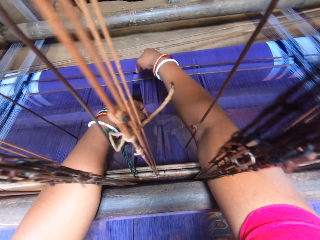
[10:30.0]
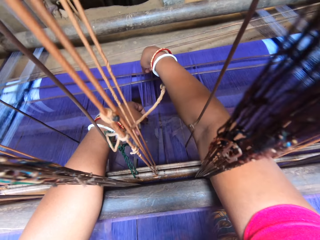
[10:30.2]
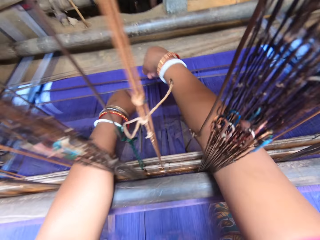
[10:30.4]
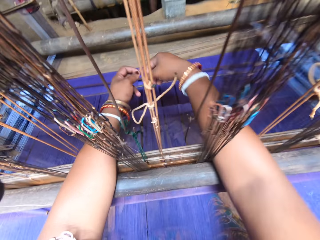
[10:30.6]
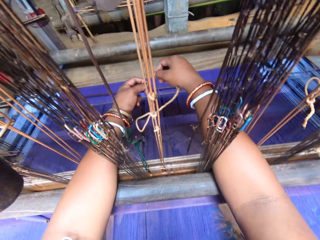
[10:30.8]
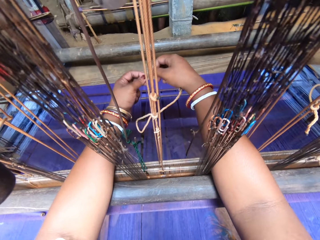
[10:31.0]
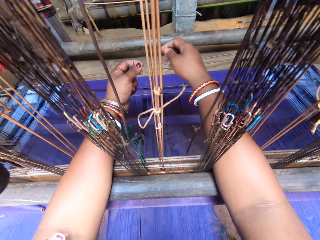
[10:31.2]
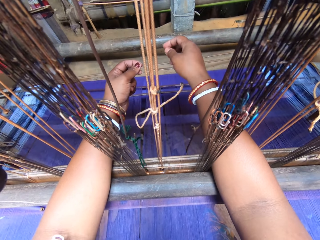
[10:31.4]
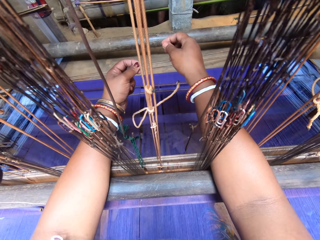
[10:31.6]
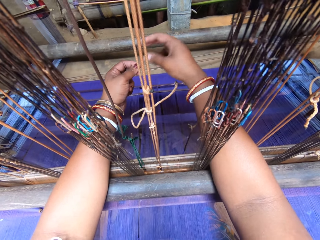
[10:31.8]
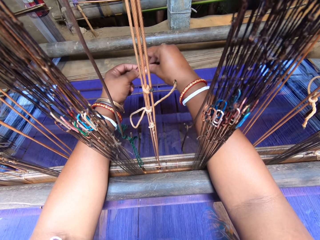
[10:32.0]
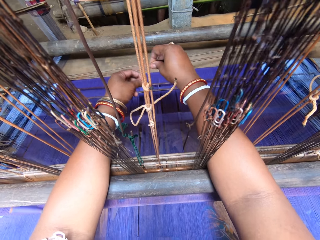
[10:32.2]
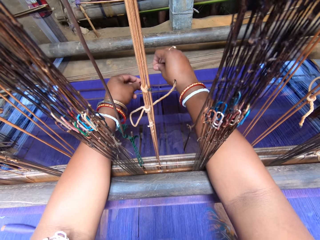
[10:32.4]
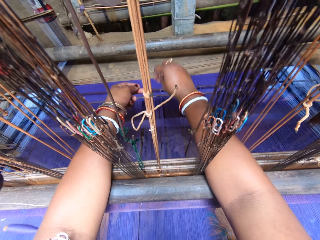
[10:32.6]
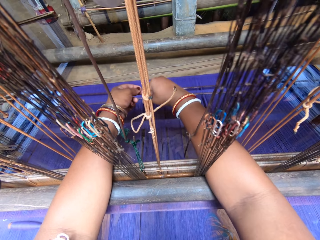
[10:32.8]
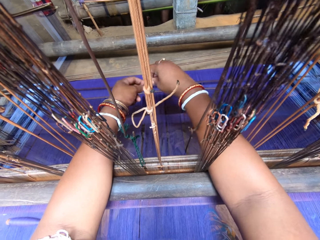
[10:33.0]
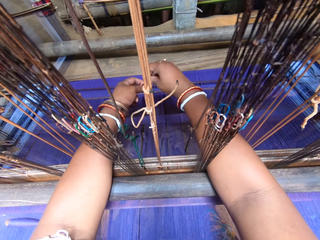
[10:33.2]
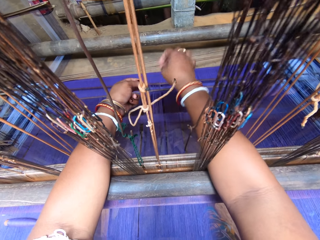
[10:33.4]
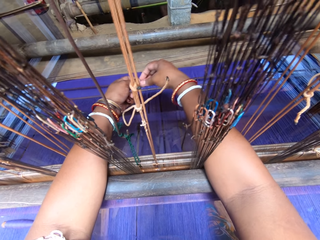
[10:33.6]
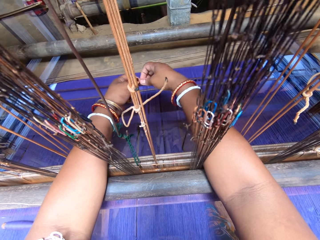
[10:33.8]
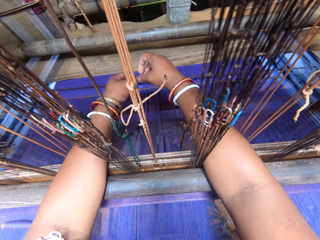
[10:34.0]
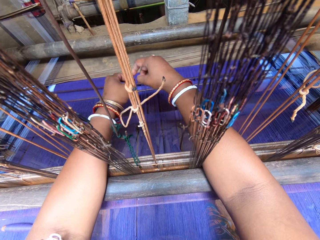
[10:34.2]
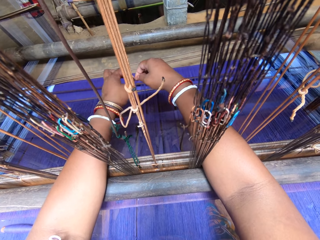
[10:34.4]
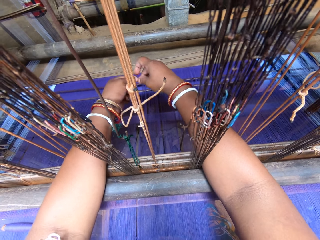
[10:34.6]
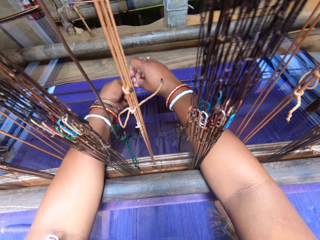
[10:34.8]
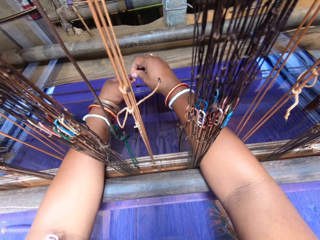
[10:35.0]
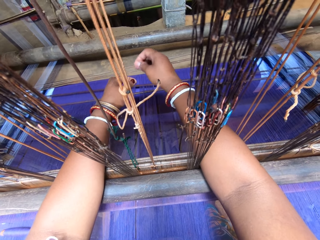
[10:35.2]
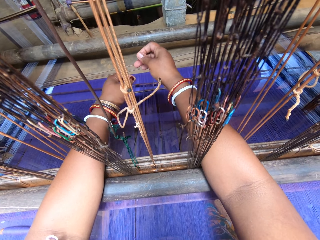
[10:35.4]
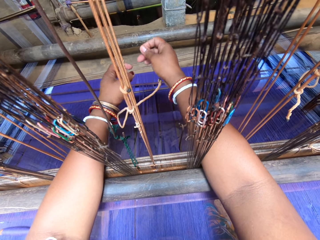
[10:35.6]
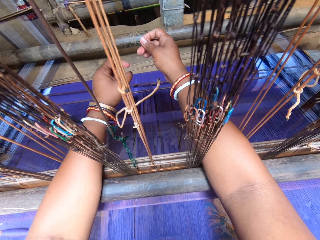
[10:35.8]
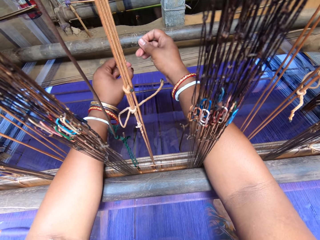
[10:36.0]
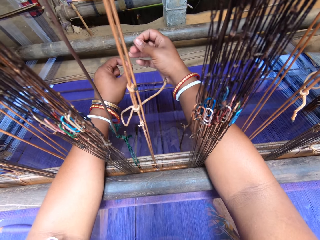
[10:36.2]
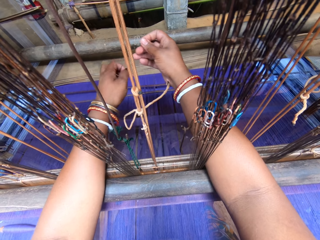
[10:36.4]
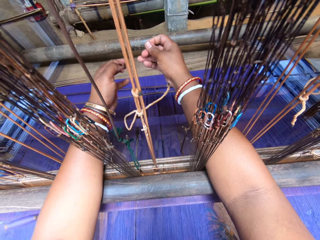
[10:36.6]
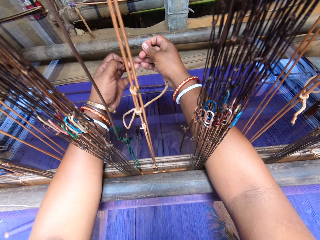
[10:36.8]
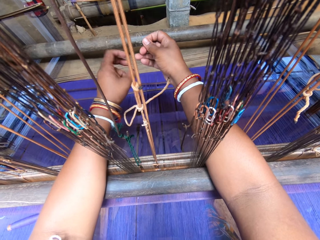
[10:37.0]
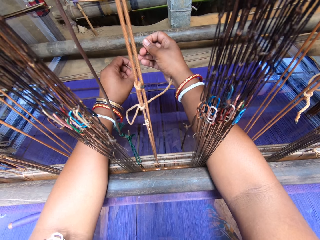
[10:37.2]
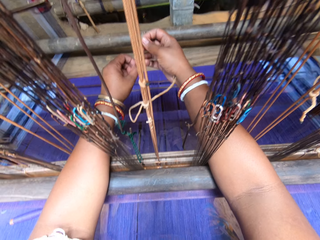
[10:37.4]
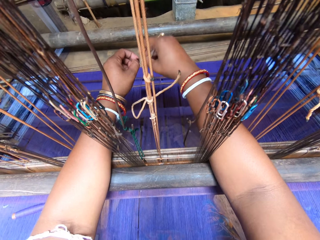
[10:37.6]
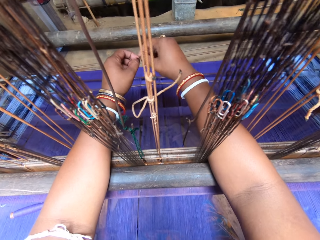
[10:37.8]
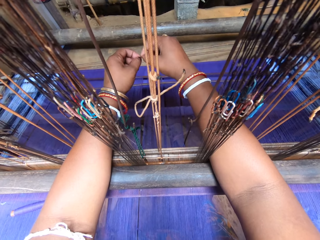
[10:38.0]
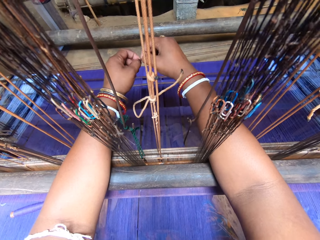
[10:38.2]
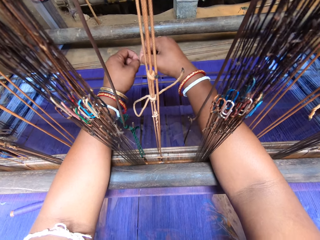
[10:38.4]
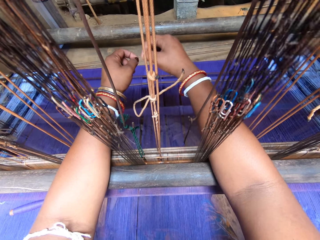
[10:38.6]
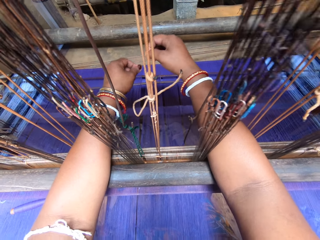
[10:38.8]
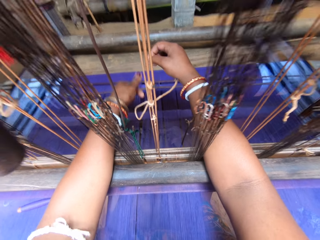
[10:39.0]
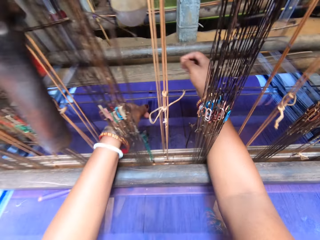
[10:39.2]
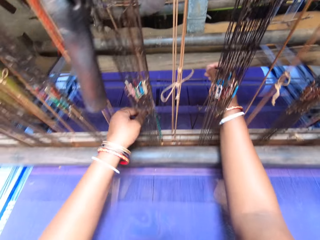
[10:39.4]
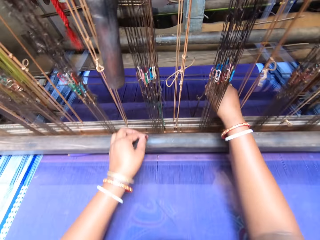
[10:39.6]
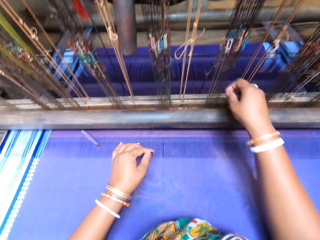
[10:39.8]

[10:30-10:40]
The camera wearer straightens the fabric. She ties a knot on the thread with both hands. She cuts the thread with both hands.

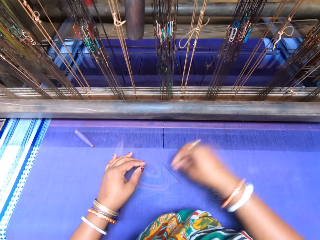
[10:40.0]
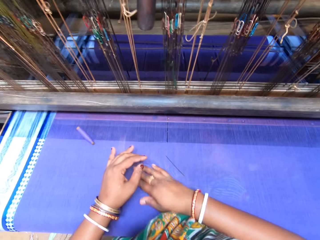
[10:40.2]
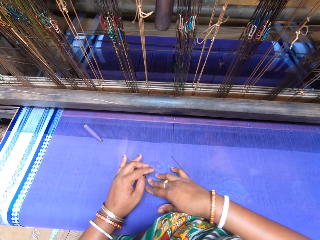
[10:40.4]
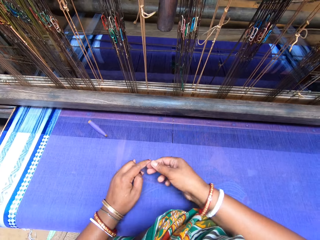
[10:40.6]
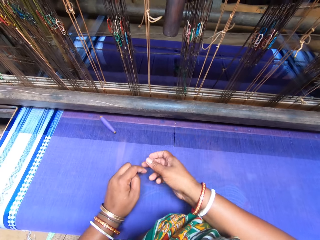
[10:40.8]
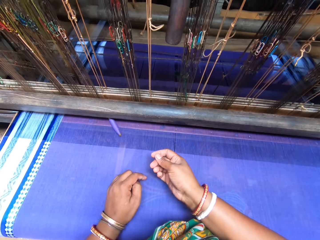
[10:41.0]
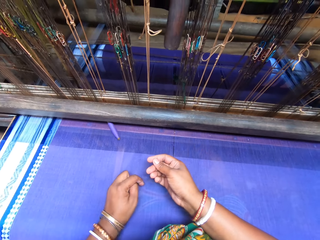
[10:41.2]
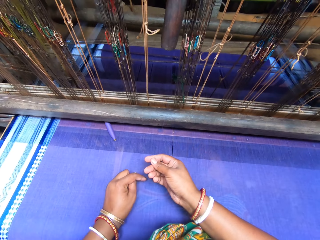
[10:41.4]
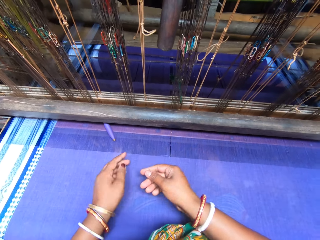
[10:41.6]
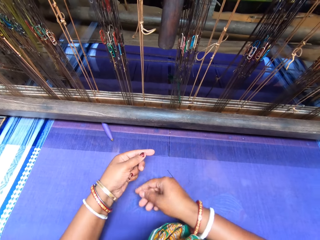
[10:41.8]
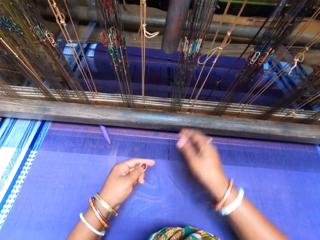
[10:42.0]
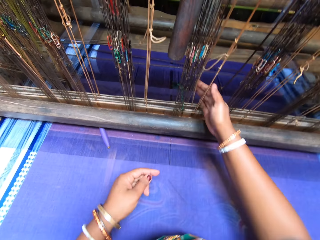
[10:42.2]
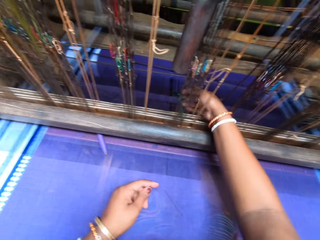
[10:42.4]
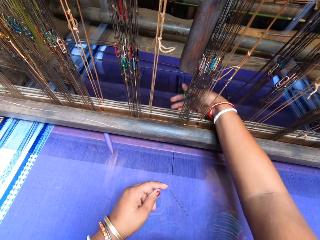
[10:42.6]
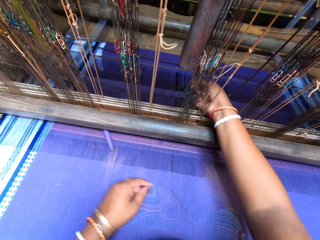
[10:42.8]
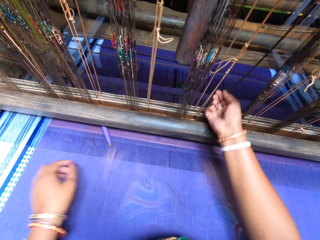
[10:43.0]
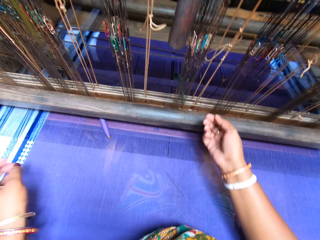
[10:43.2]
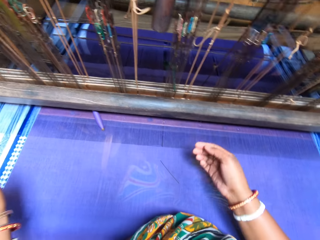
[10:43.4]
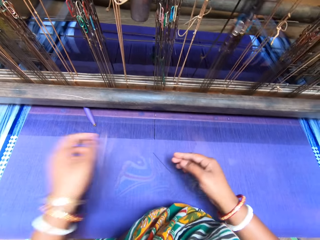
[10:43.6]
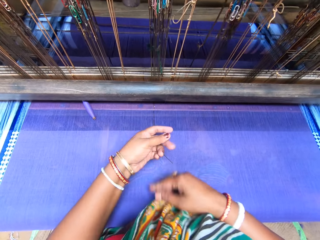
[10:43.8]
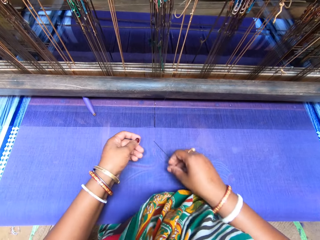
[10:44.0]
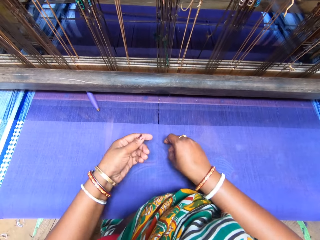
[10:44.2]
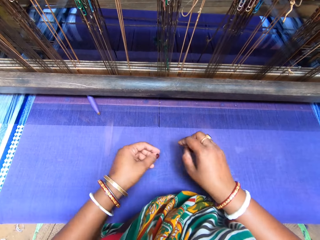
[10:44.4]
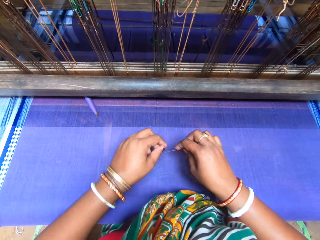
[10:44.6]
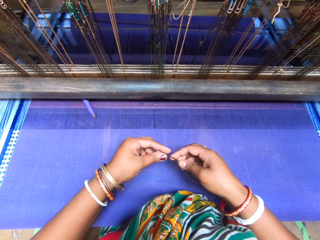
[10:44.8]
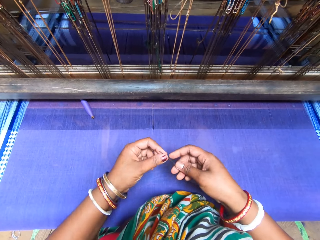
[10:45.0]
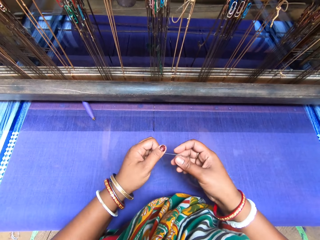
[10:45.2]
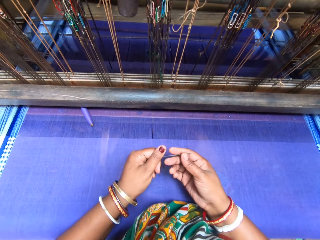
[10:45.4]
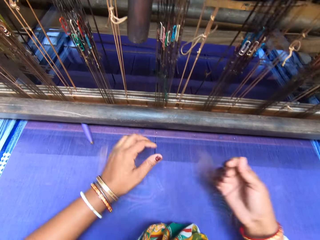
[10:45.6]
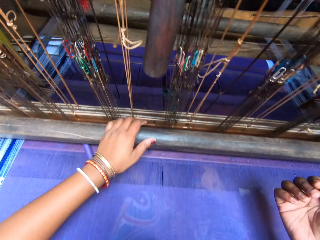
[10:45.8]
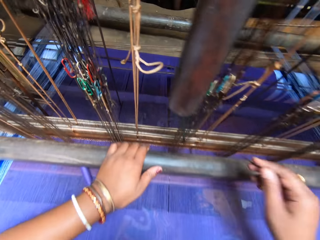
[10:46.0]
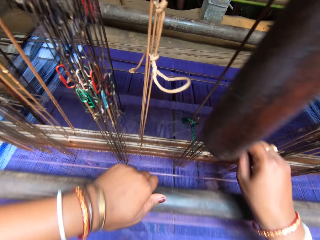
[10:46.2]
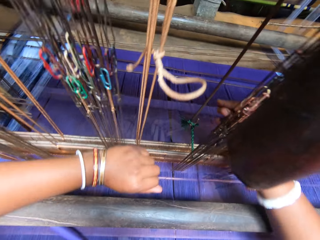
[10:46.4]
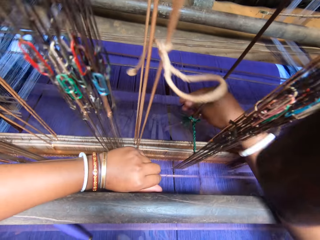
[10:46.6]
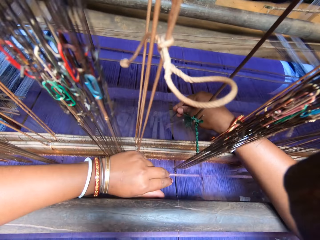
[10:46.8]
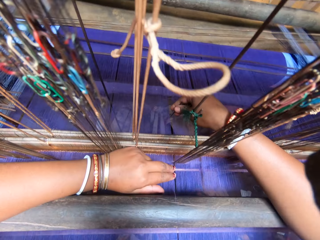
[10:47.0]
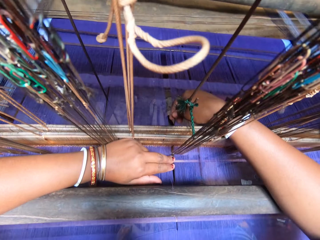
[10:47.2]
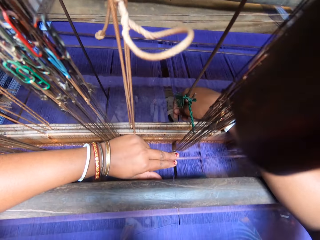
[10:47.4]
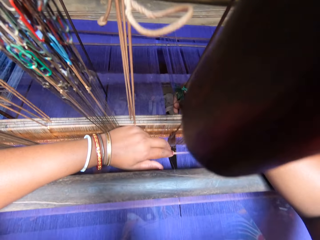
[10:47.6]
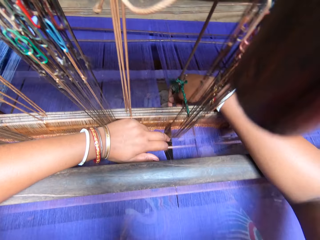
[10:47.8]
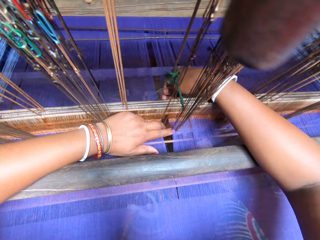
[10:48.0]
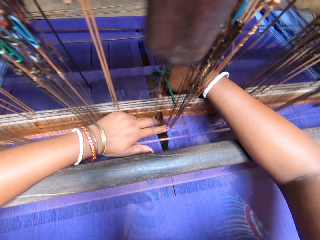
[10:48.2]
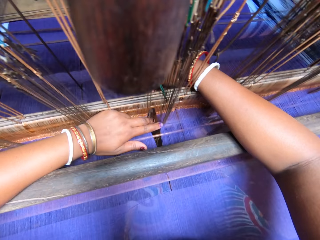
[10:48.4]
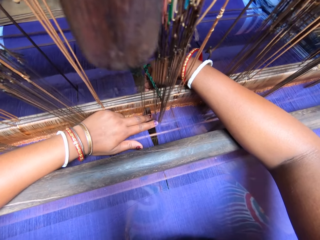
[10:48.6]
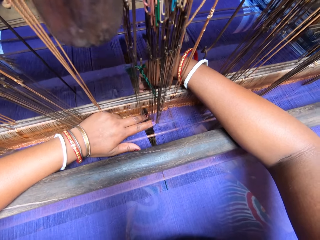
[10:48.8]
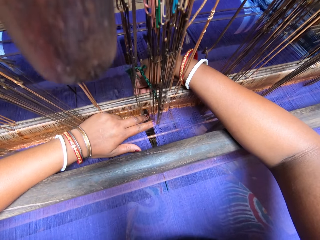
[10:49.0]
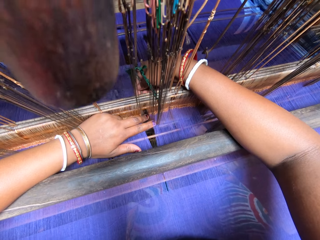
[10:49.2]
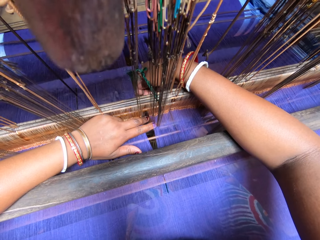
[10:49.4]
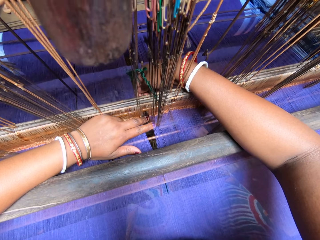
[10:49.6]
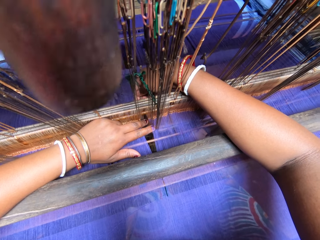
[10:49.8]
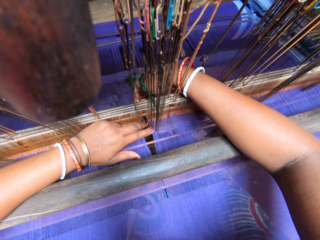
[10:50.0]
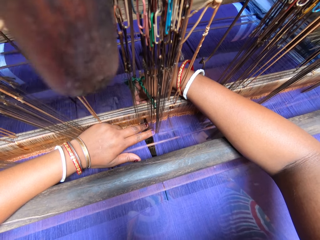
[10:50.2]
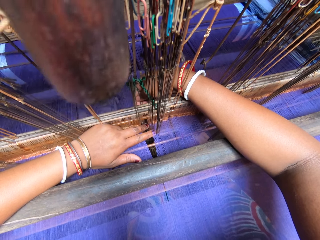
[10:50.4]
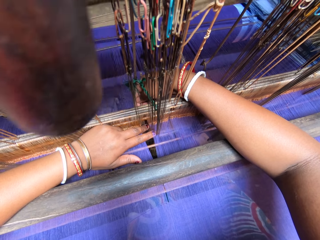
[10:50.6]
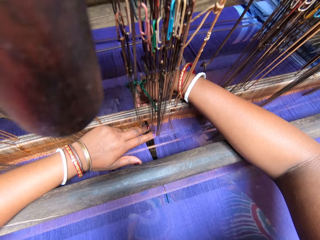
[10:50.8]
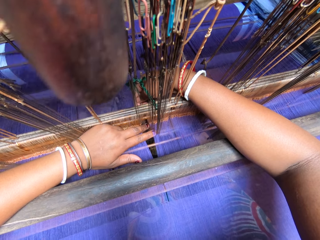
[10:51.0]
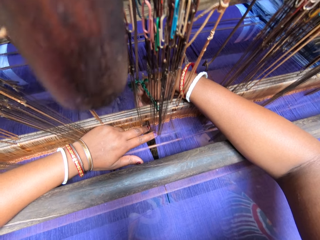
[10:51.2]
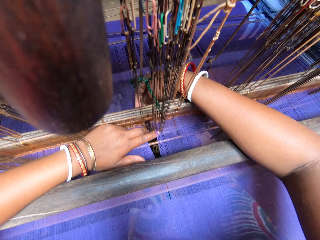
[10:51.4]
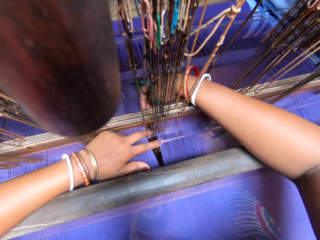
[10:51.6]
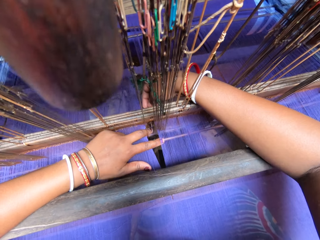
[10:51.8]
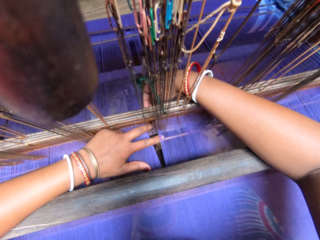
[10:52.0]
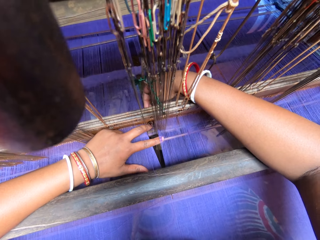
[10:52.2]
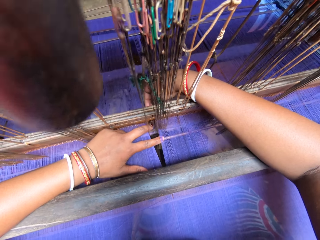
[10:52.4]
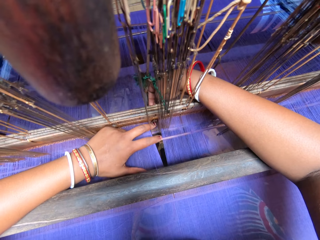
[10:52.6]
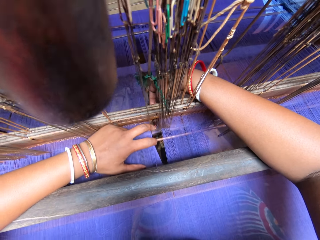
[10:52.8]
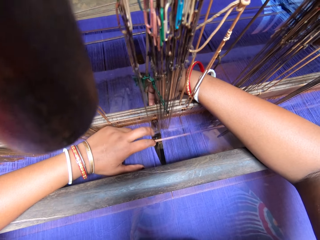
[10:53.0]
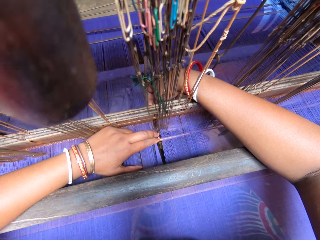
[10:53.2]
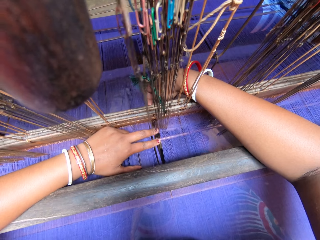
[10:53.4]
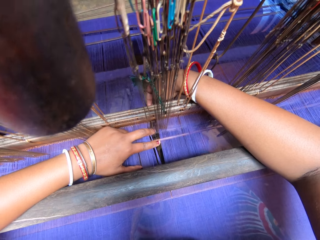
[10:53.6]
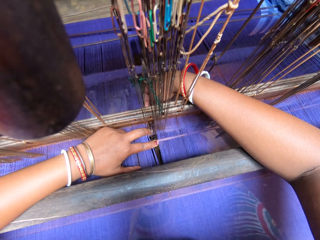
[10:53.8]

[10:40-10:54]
The camera wearer picks up the thread from the sari with both hands. She holds the thread with her left hand. She pulls the thread from the warp in the back beam of the handloom with her right hand. She picks up the needle from the sari with her right hand. She rolls the thread on the needle with her left hand. She holds a beater on the handloom with her left hand. She pulls the warp at the back of the beater of the handloom with her left hand. She fixes the thread into the warp in the back beam of the handloom with the needle in the right hand. She sews the fabric.
